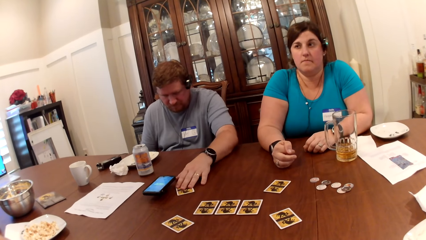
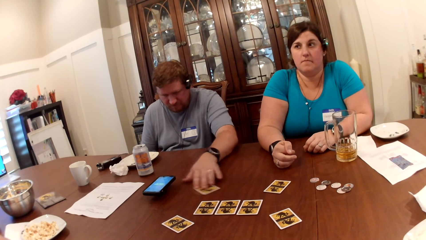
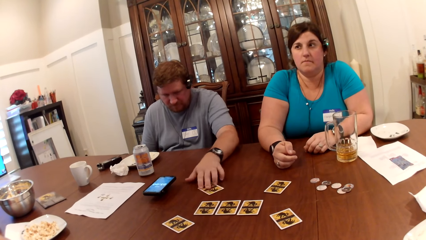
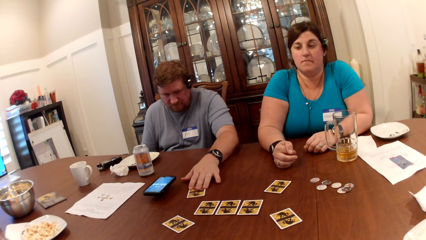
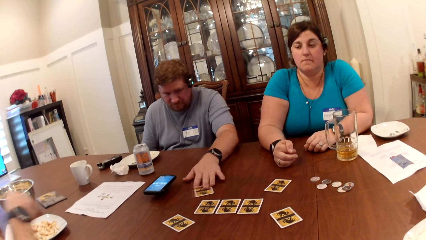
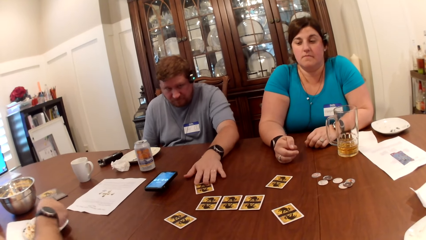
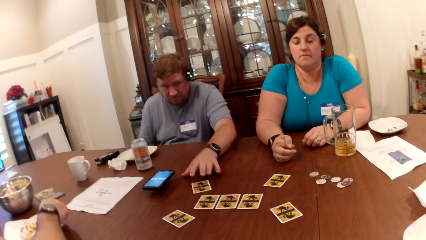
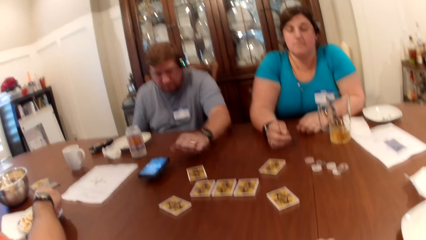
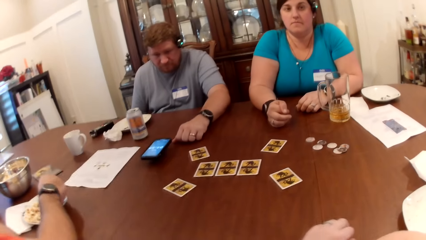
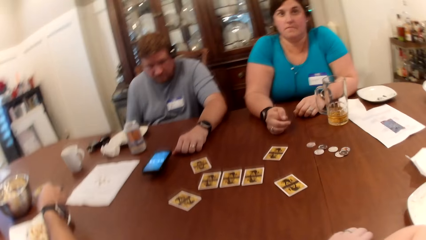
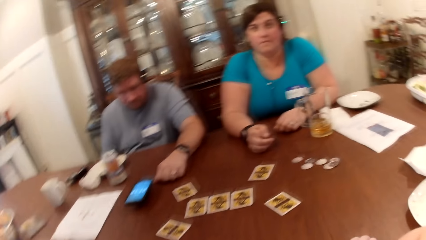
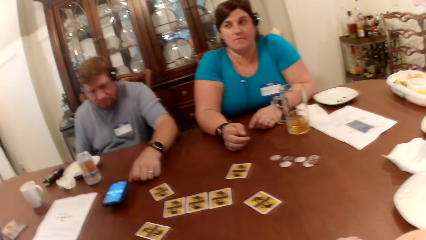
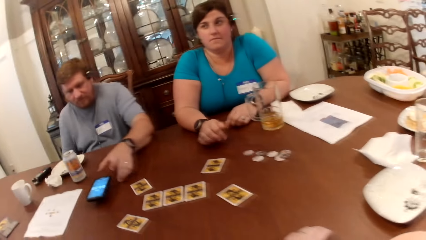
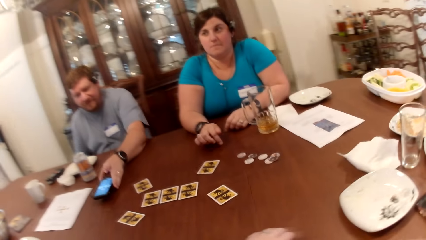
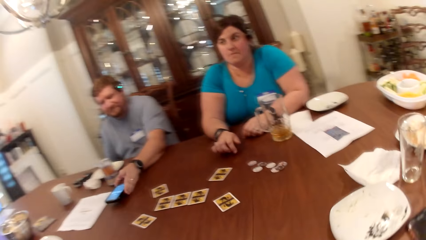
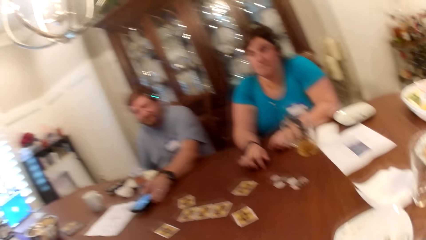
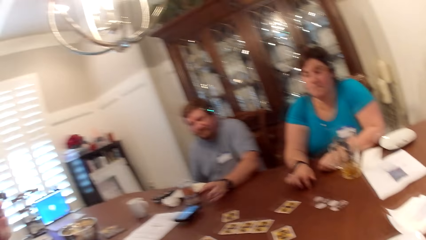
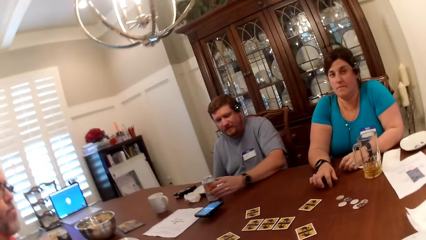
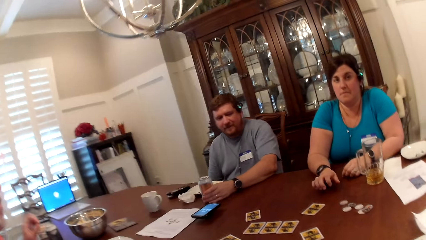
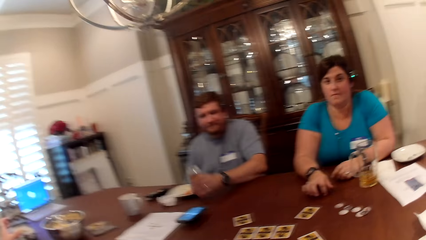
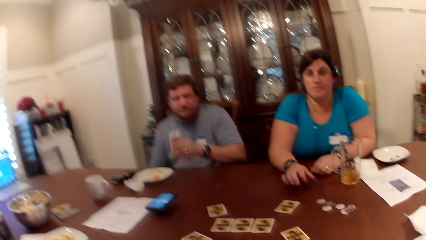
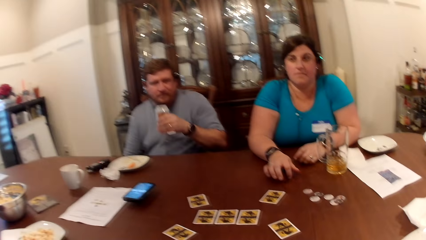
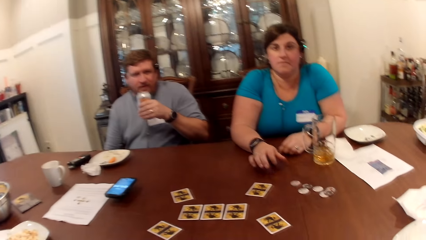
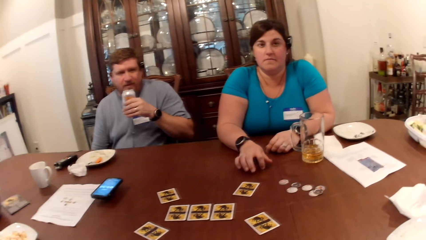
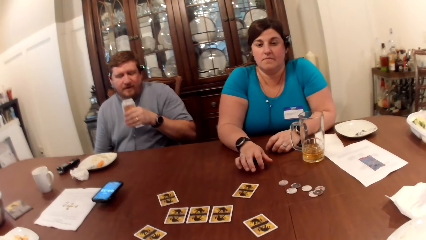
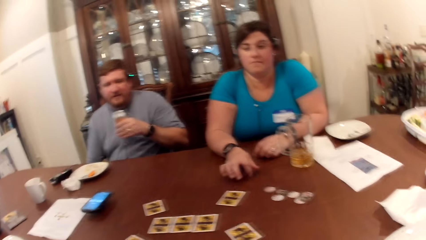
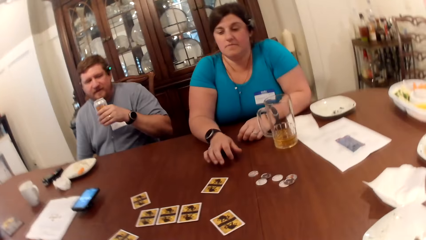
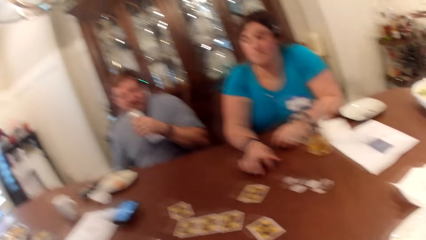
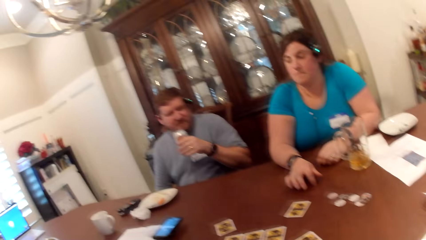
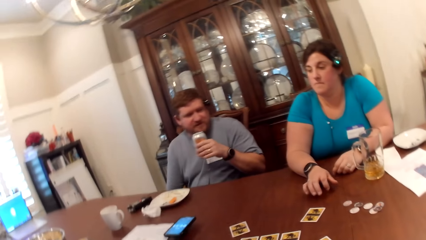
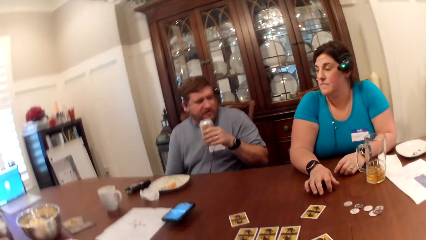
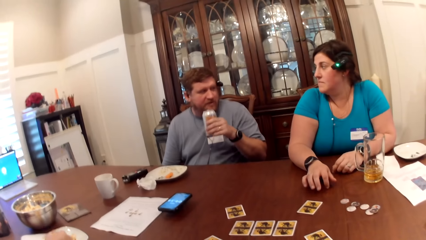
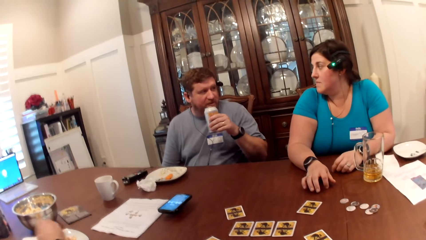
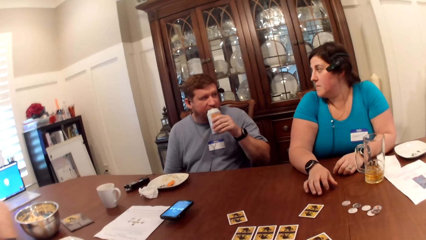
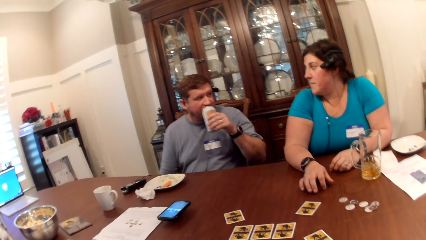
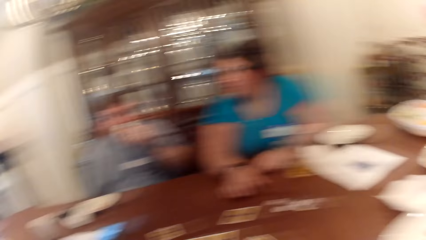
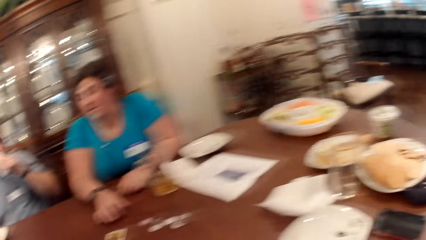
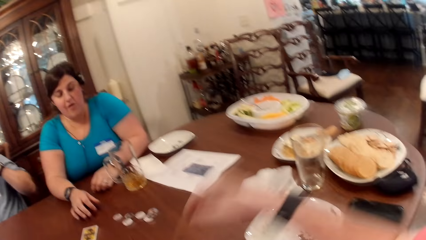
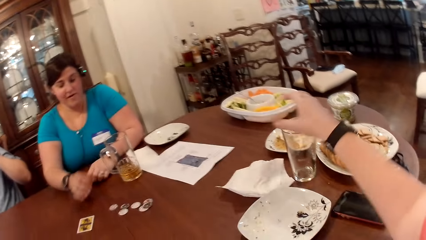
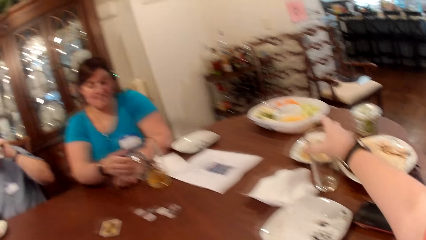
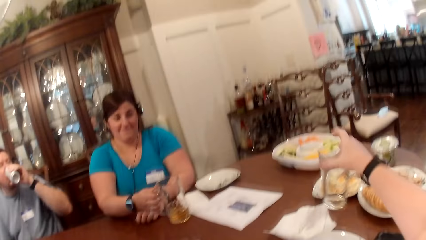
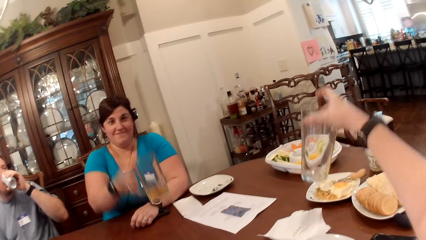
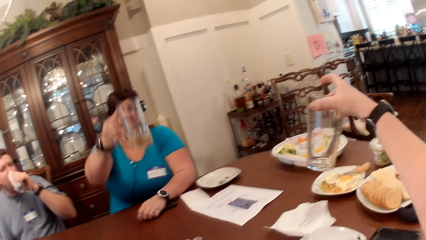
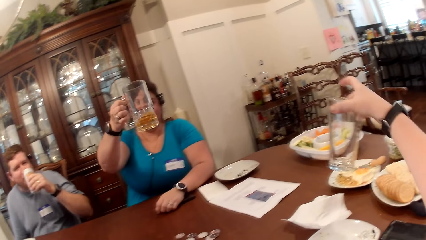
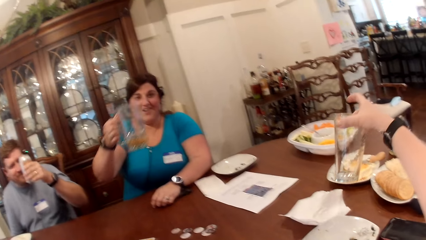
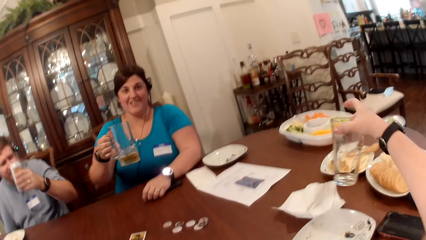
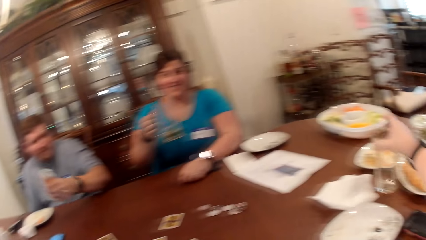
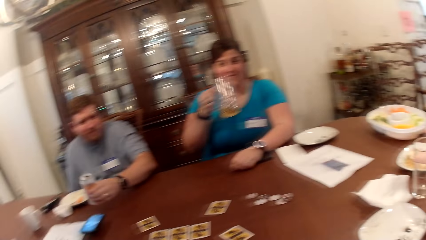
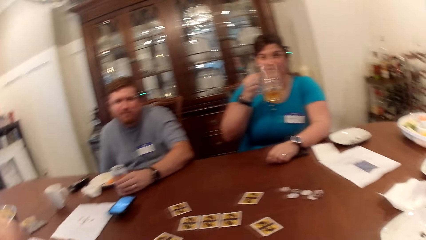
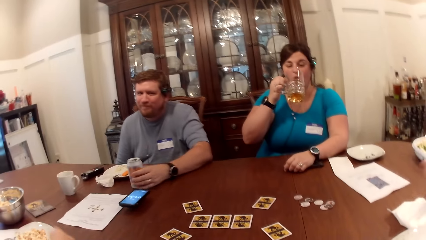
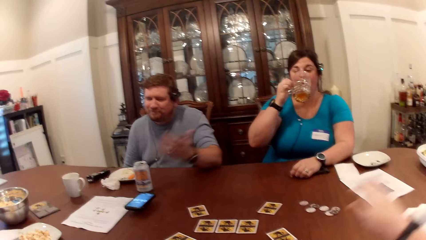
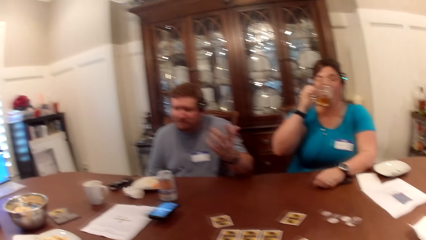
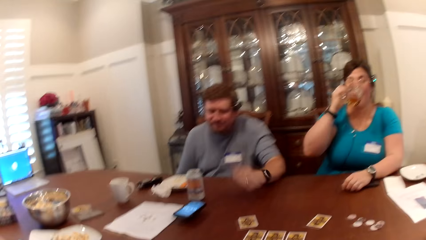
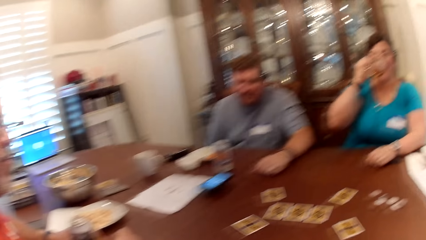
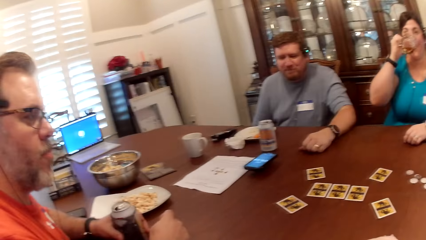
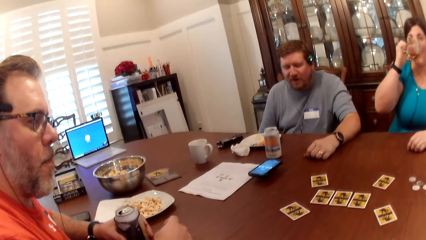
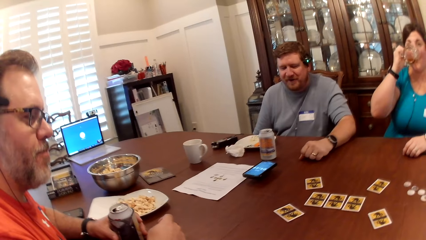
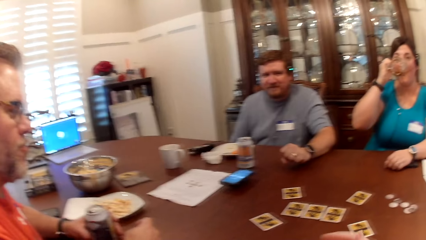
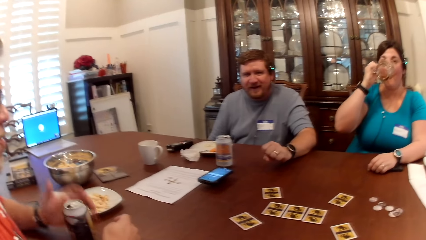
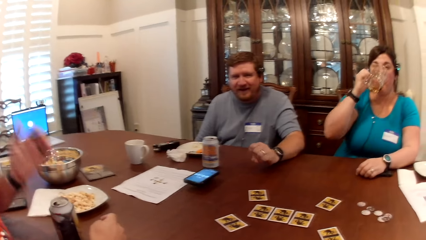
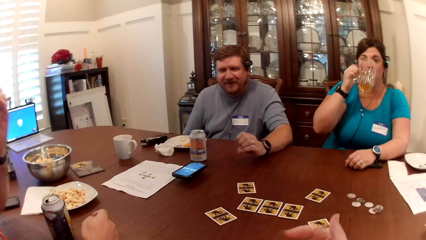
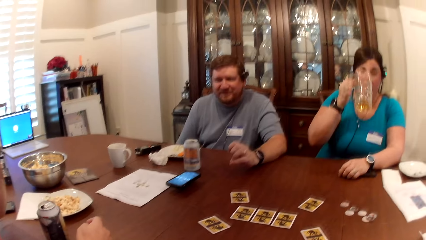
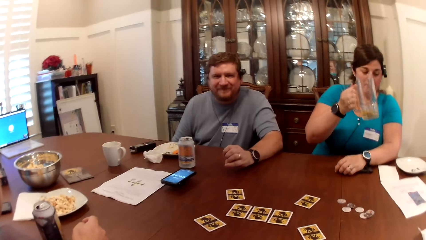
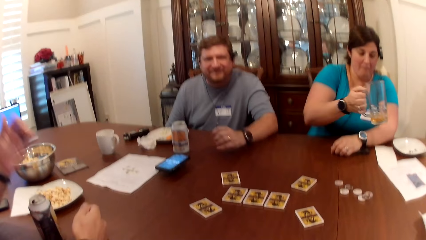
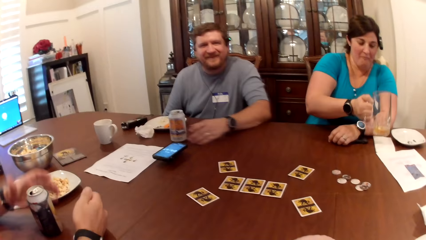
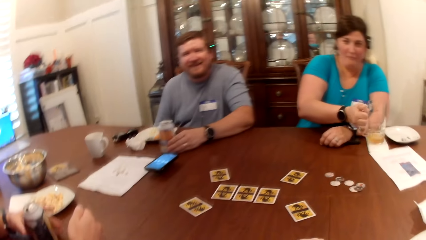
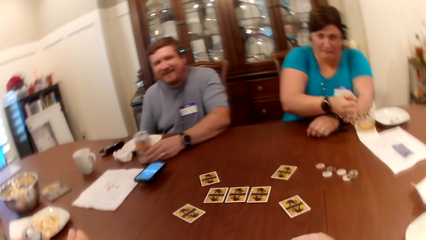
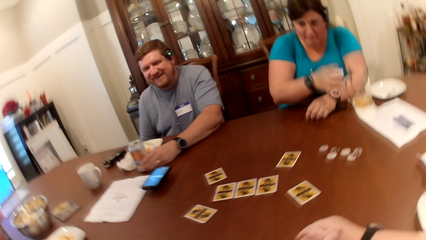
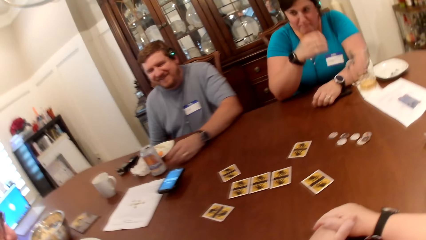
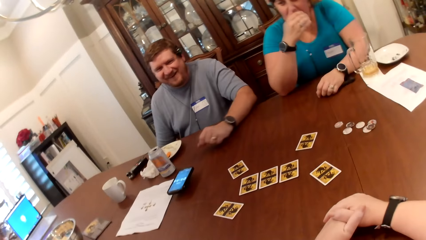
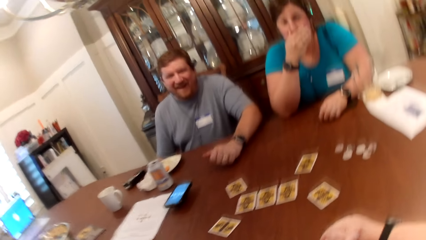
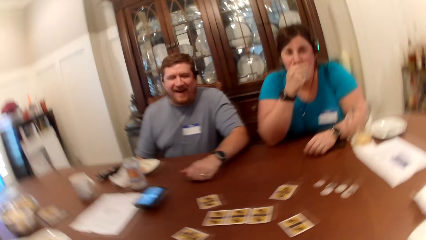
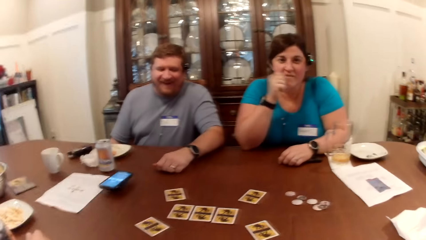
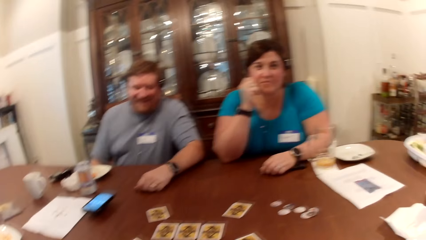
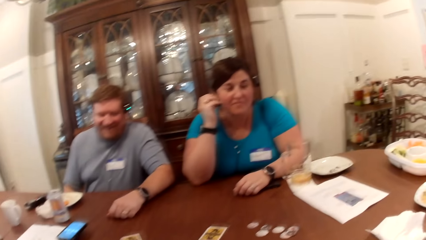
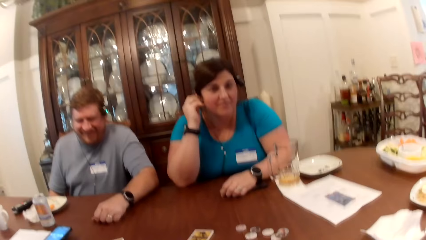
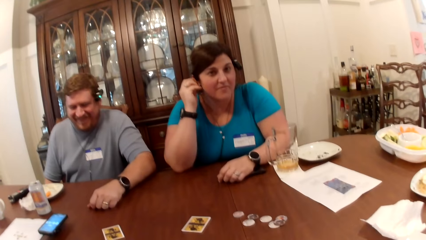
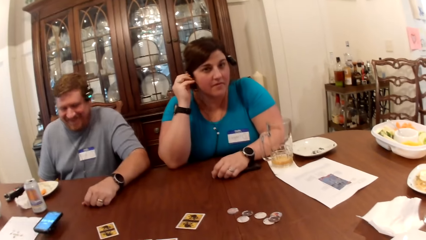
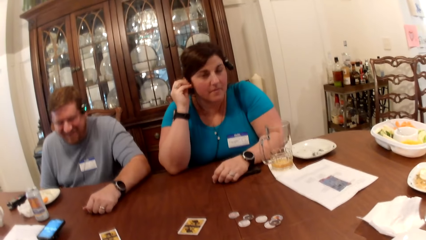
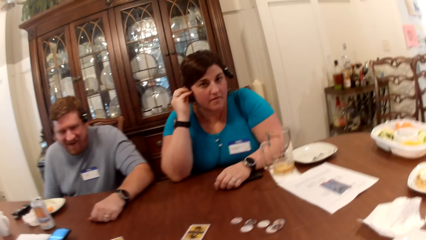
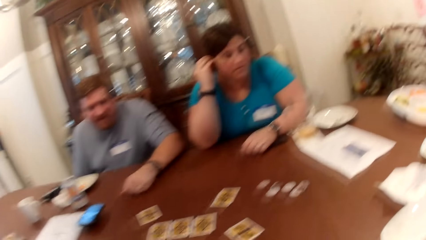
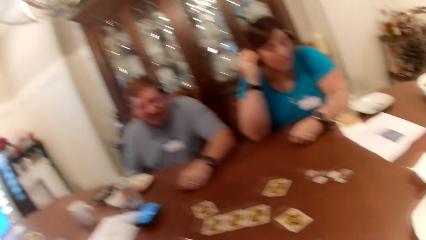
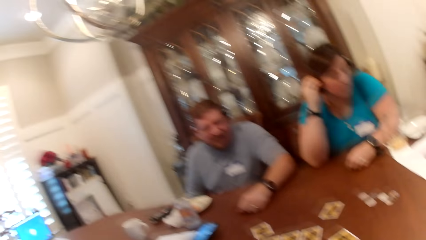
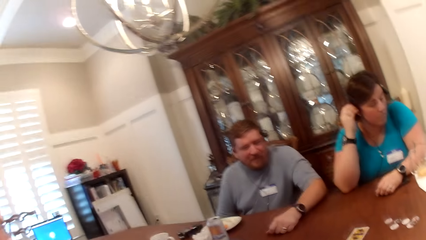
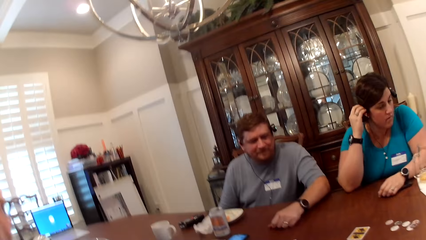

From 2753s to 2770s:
A man picks from a plate of popcorn with his right hand. Another man moves a phone on the table with his left hand. The other man picks the can of soda from the table with his left hand. The camera wearer converses with a group of people on the table. The other man drinks from the can of soda with his left hand. The camera wearer picks a glass cup of water from the table with her left hand. A woman picks a glass cup of beer from the table with her right hand. The camera wearer drops the glass cup on the table with her right hand. The other man drops the can of soda on the table with his left hand. The woman drinks from the glass cup of beer with her right hand. The first man raises his left hand from a can of drink from the table. The other man moves the can of soda on the table with his left hand. The woman drops the glass cup of beer on the table with her right hand.
